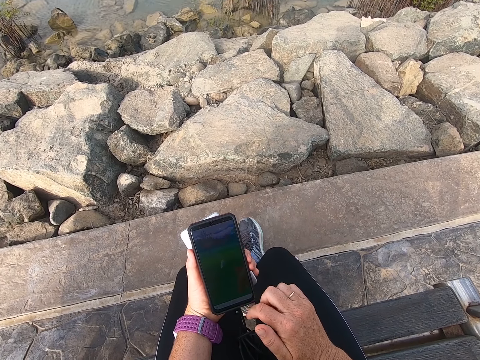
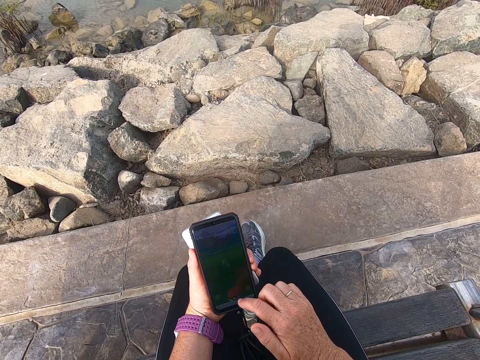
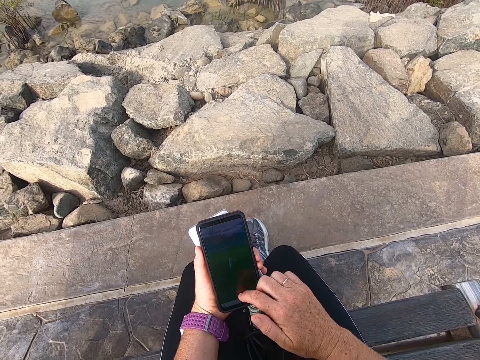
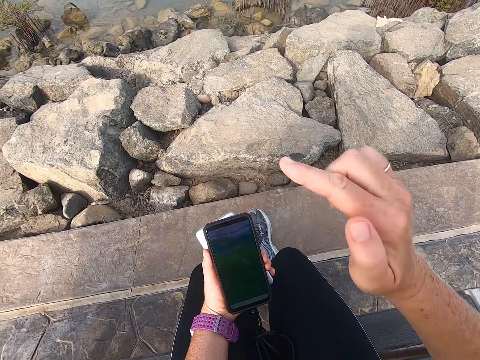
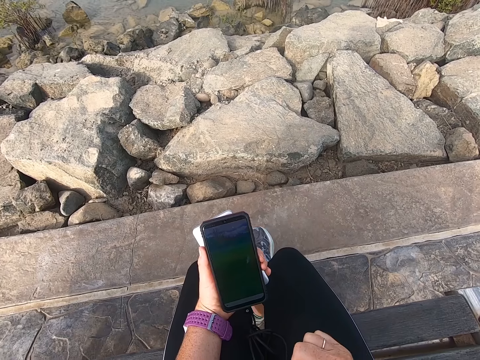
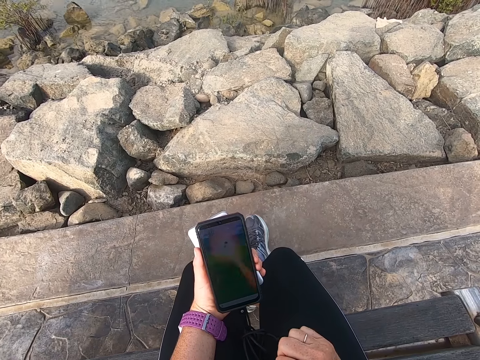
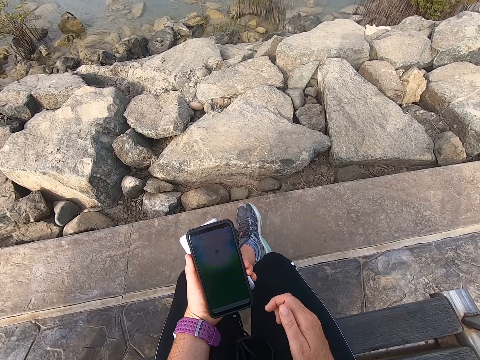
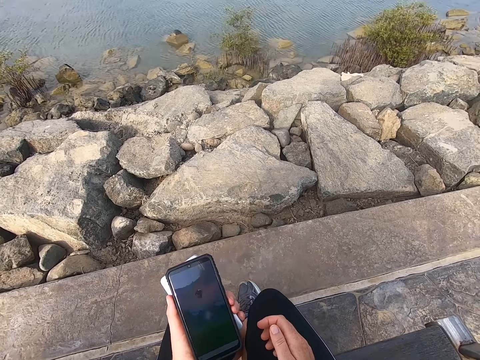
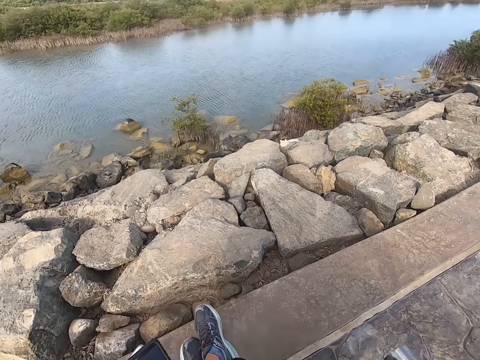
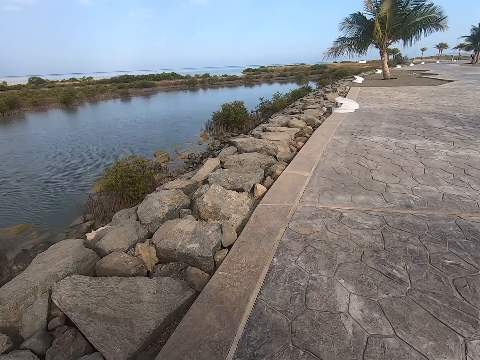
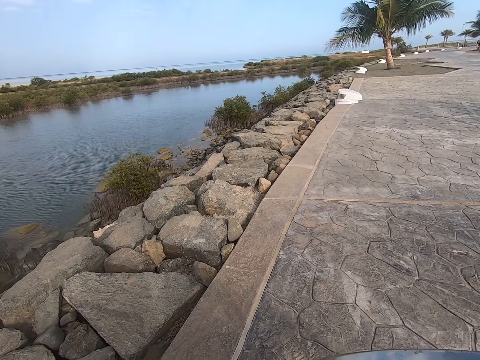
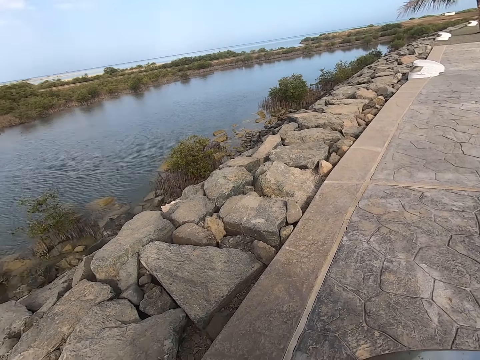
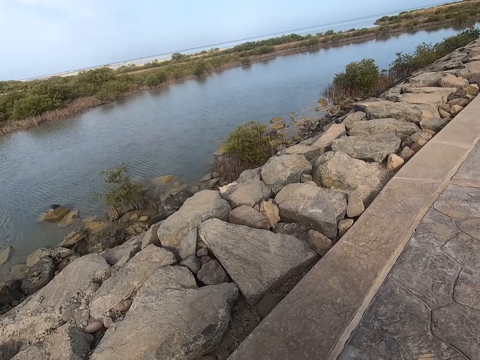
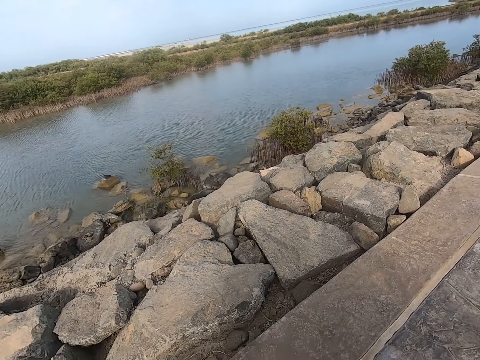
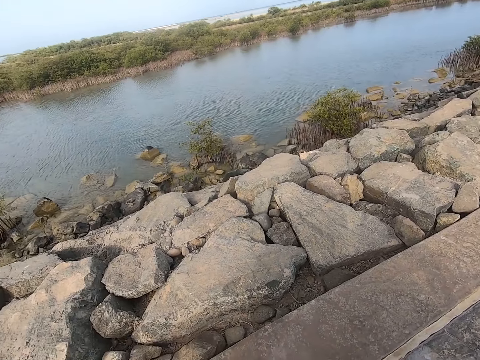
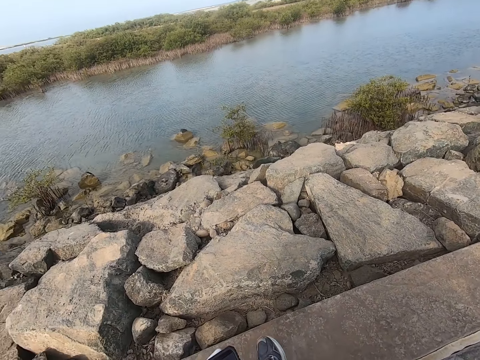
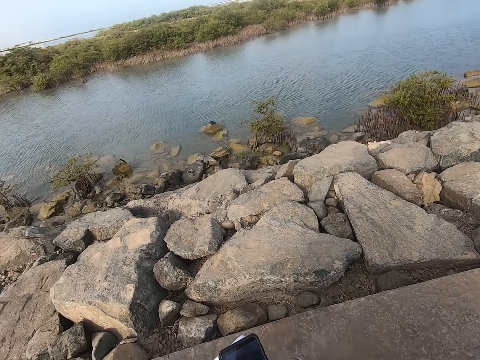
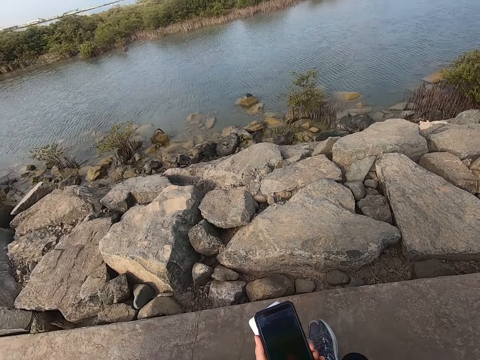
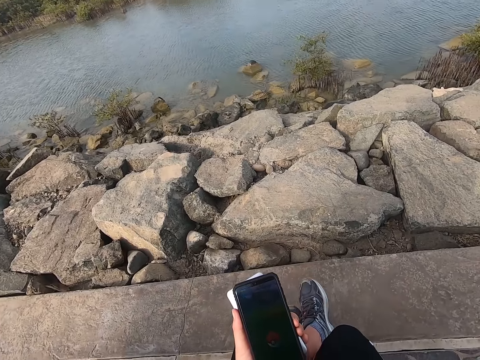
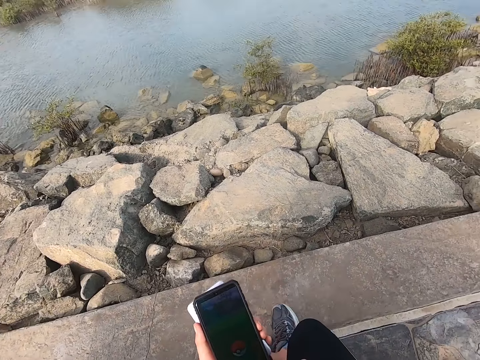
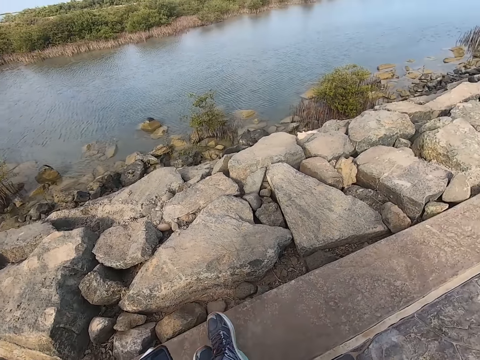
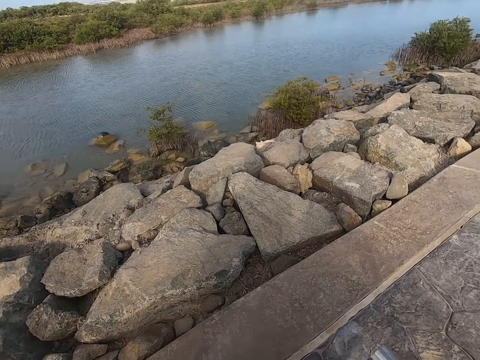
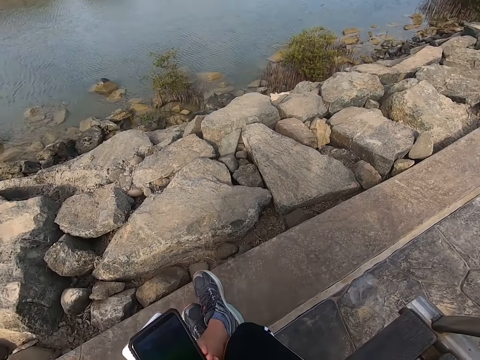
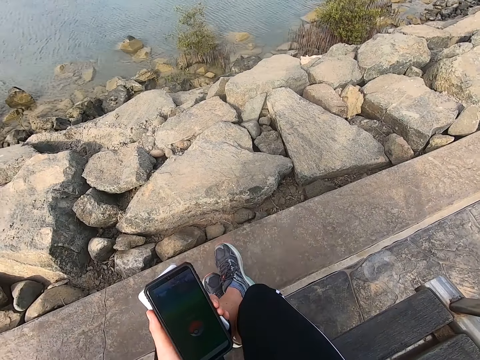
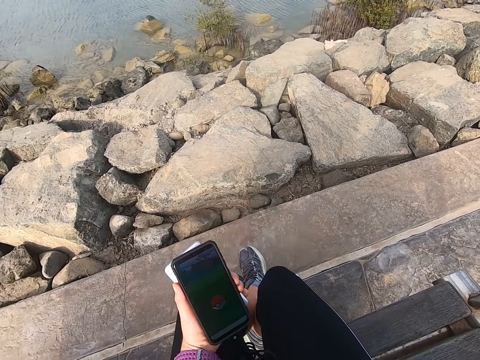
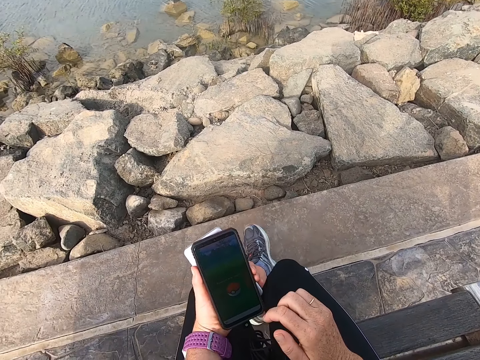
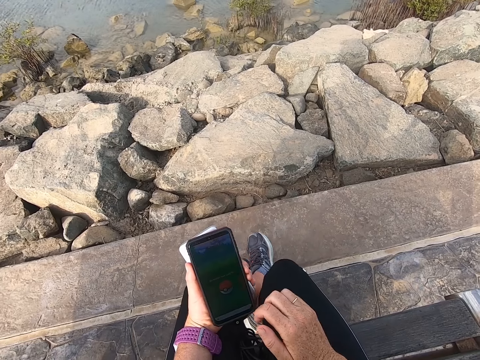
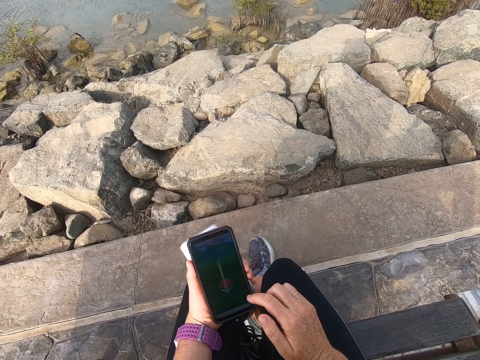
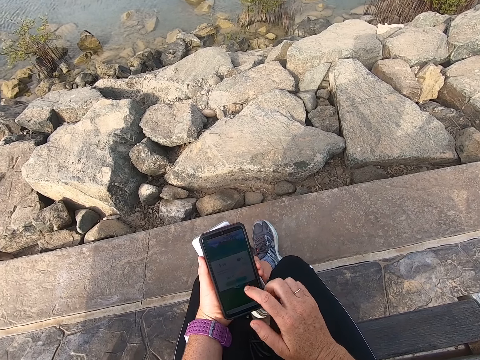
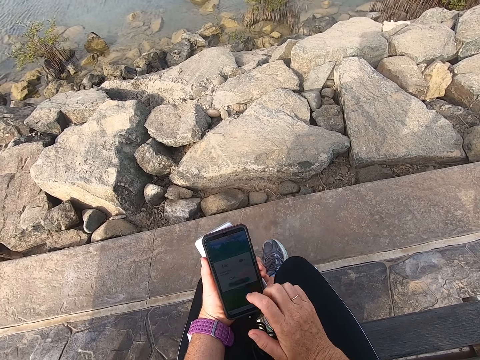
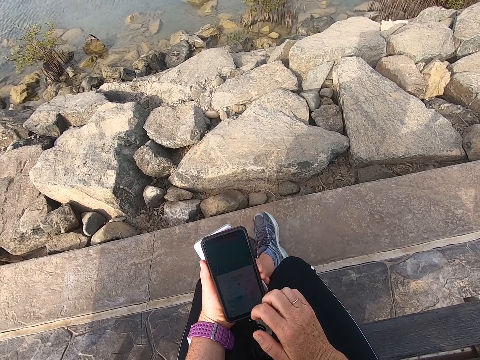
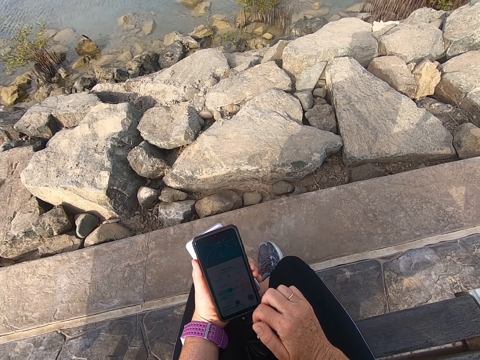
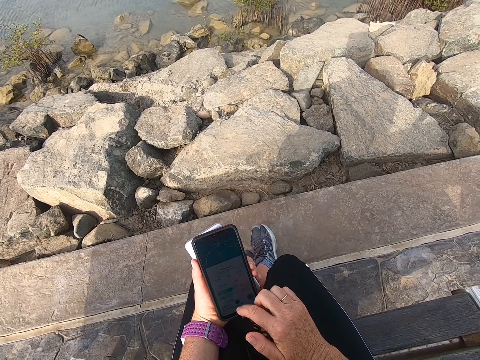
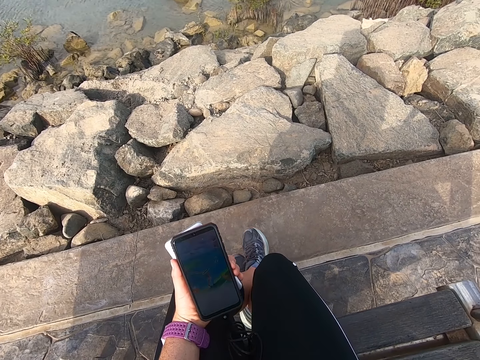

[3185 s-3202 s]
The camera wearer looks around. They sit on the bench. They play the game on the cell phone. They stare at the phone. They operate the phone.

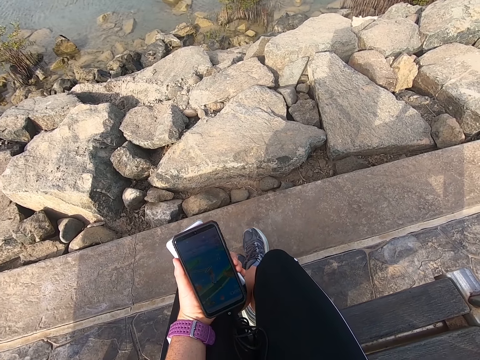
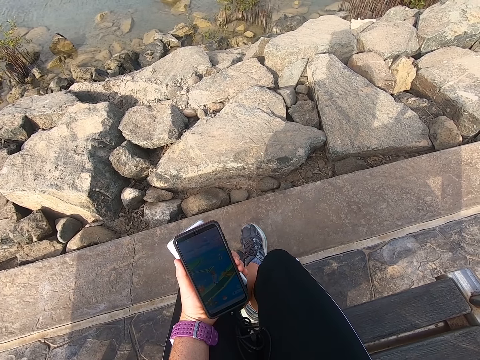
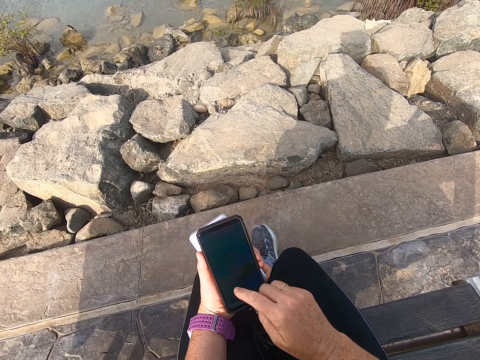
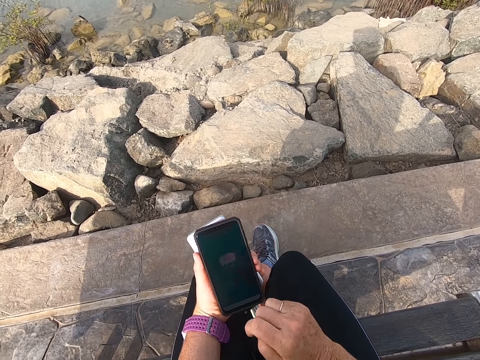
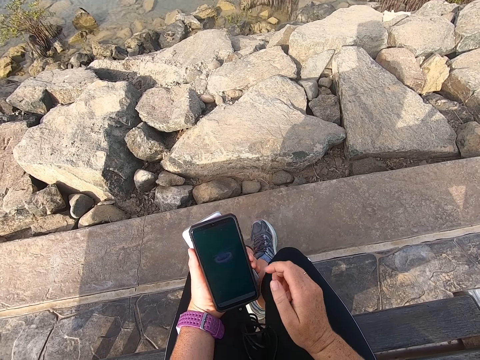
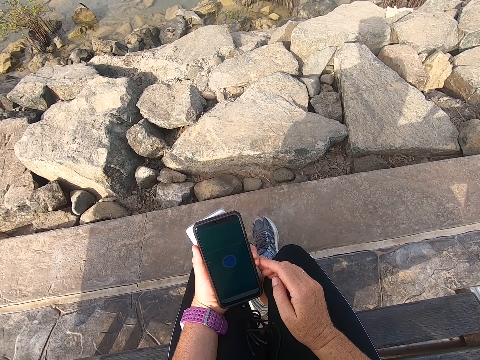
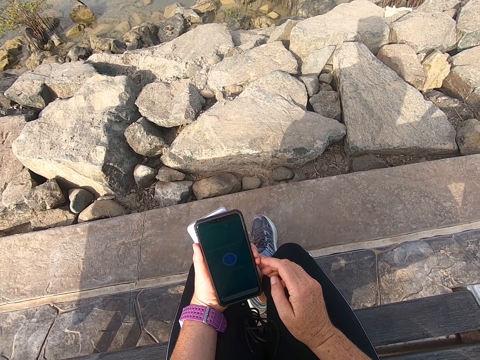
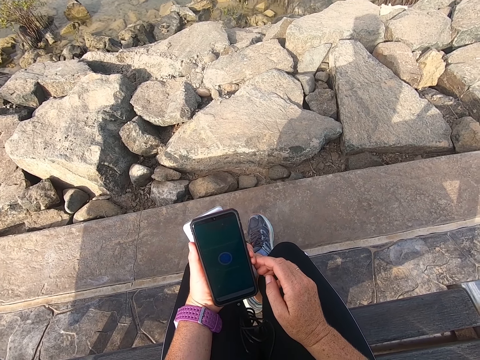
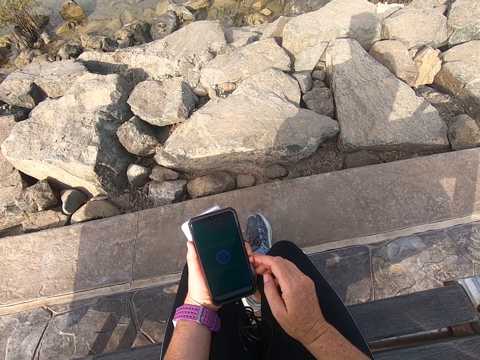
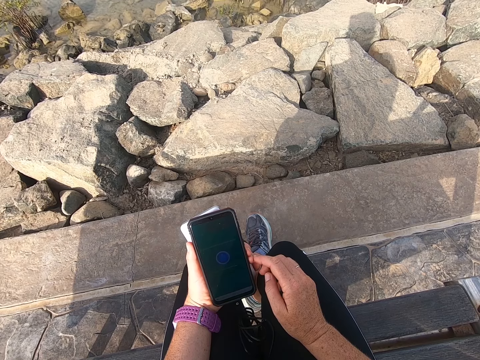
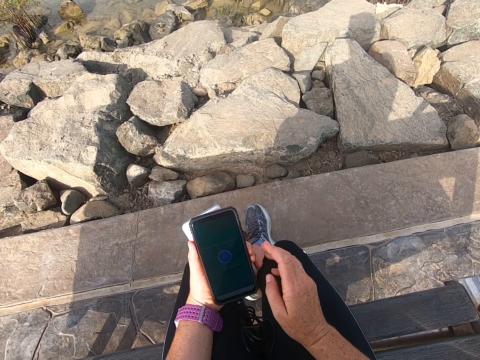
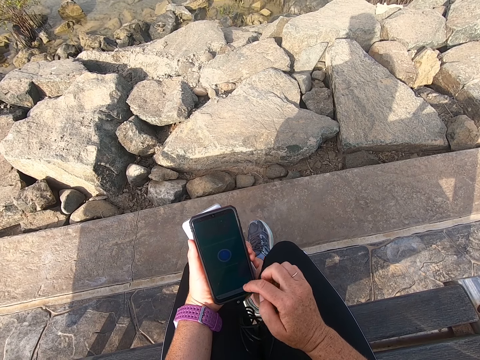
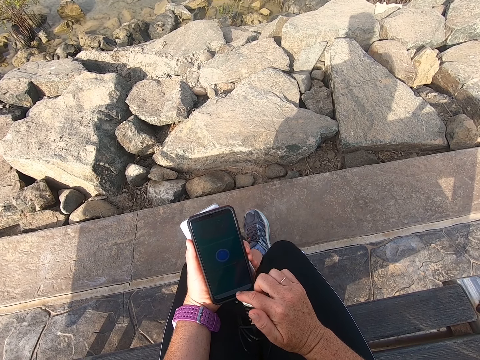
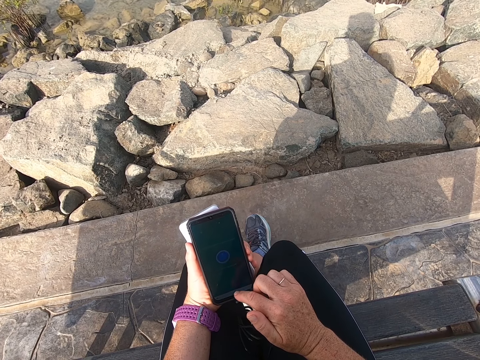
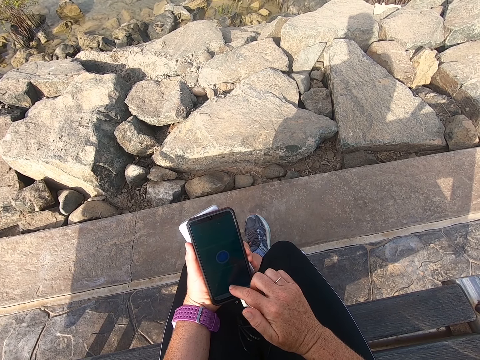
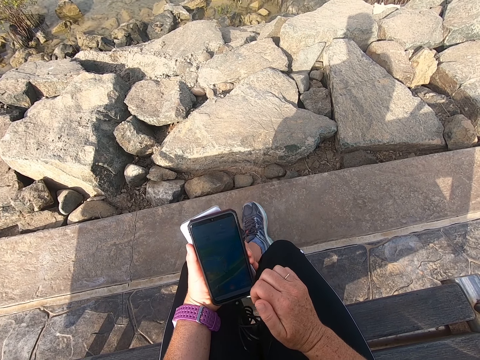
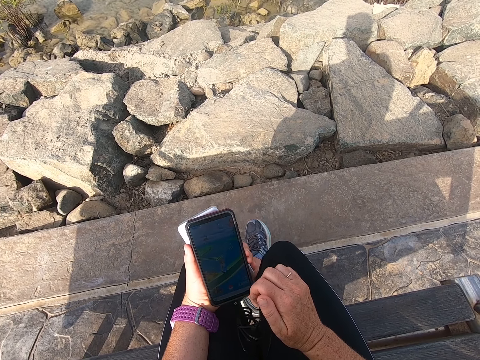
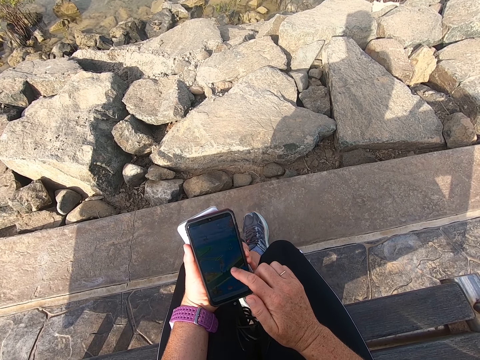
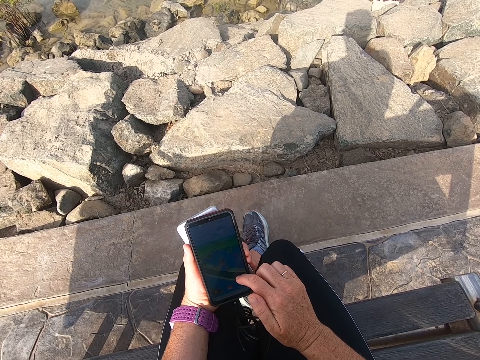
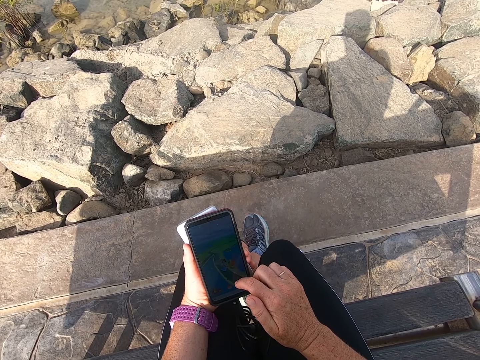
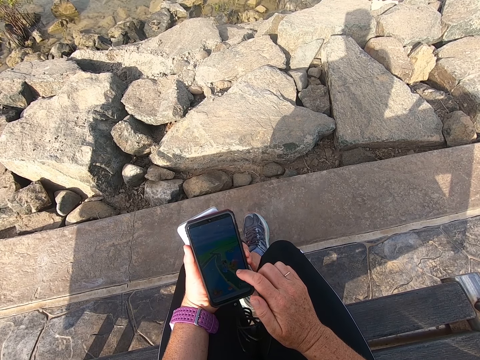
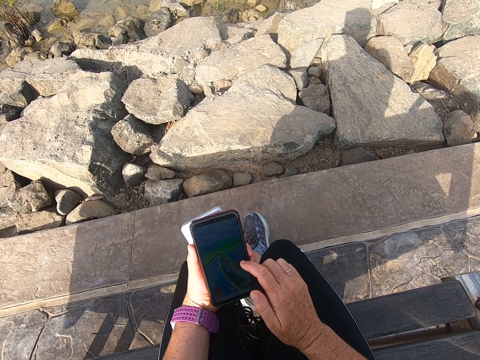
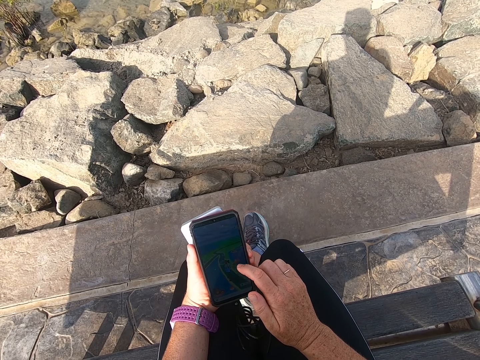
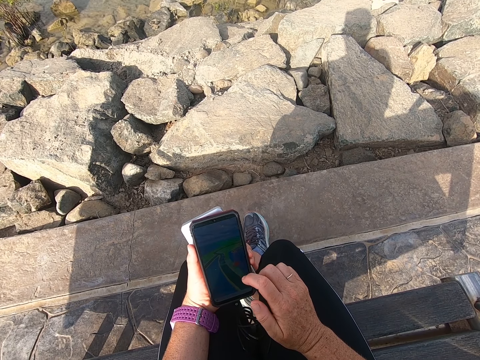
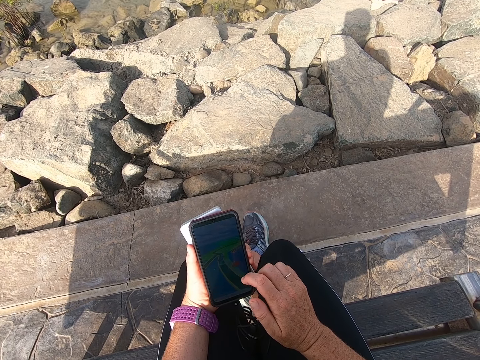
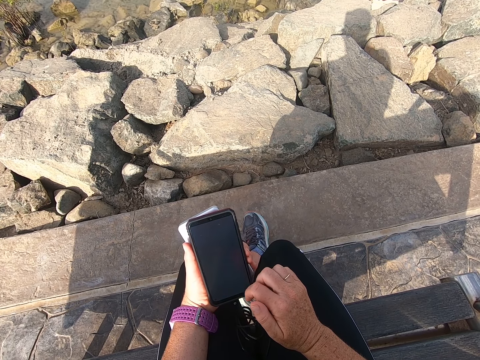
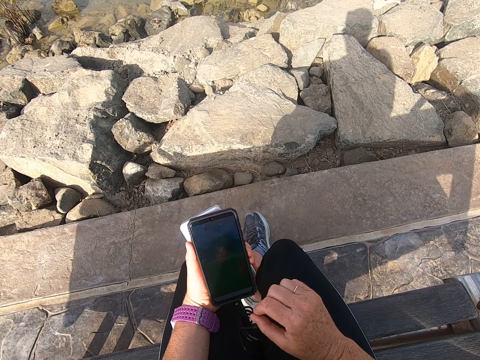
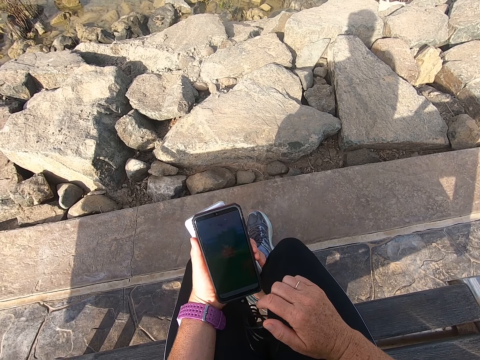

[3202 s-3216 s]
The camera wearer stares at a phone. They play a game on the phone.
